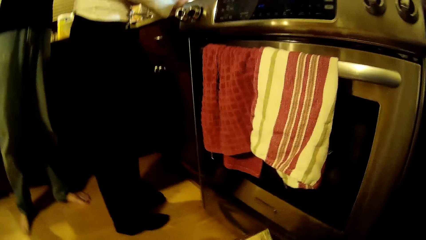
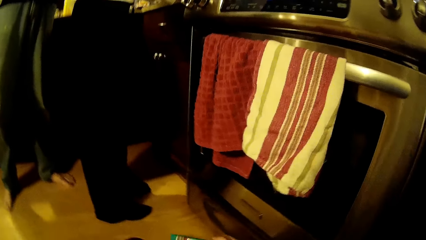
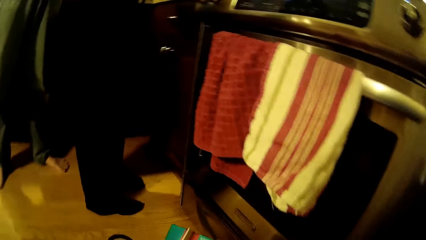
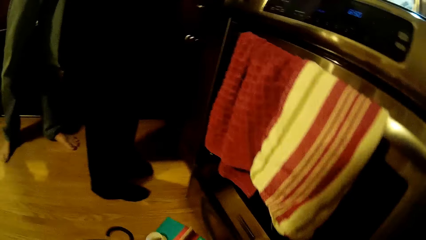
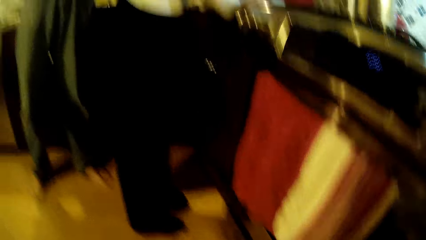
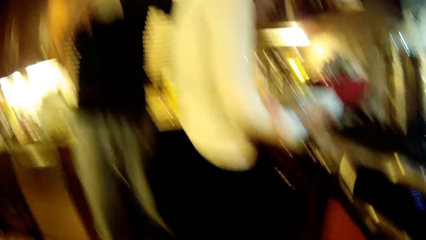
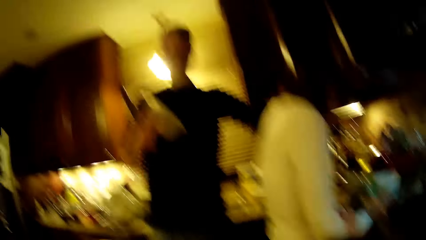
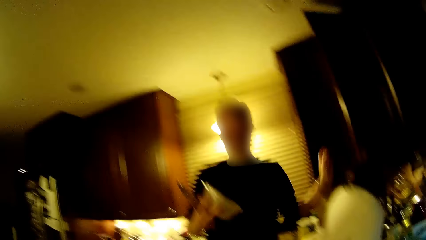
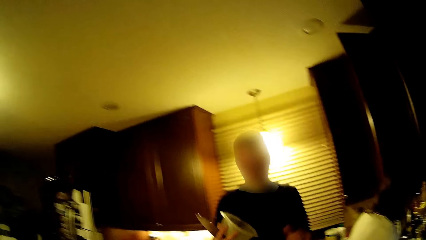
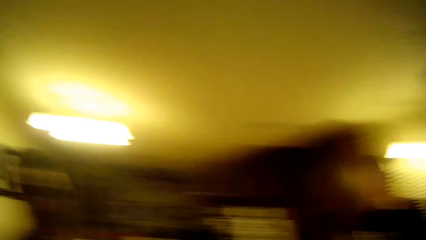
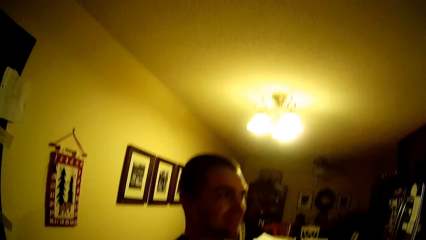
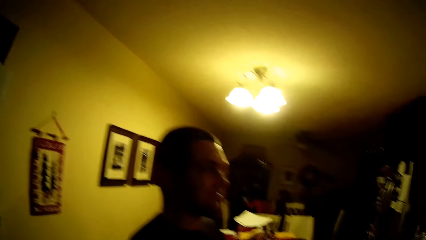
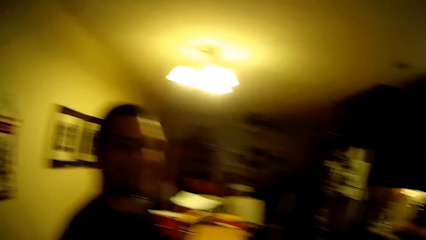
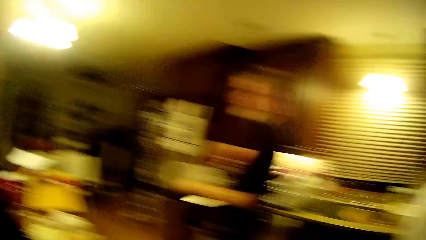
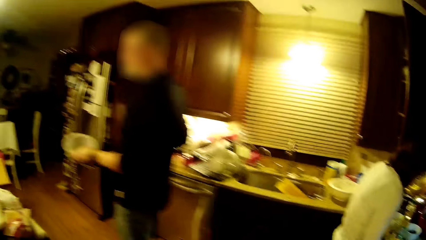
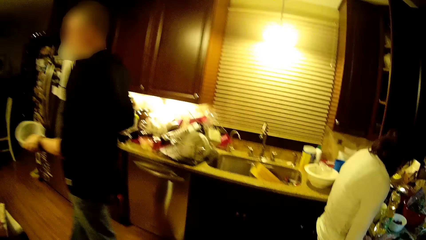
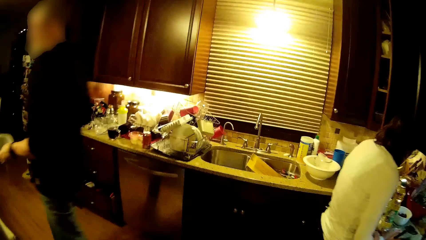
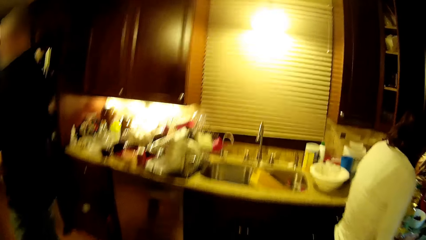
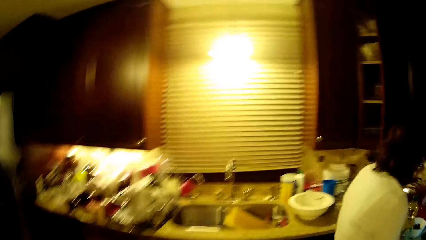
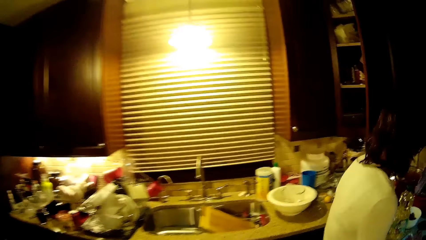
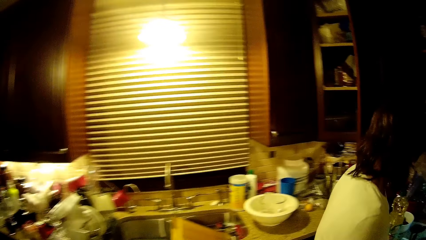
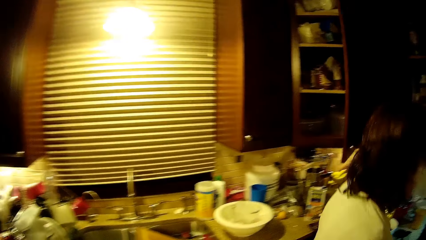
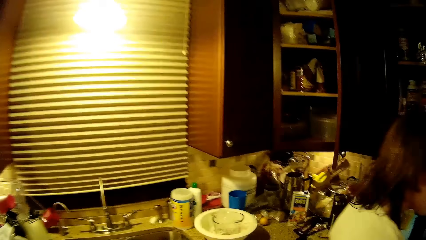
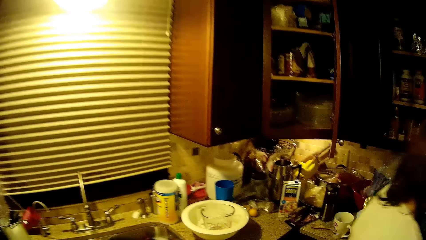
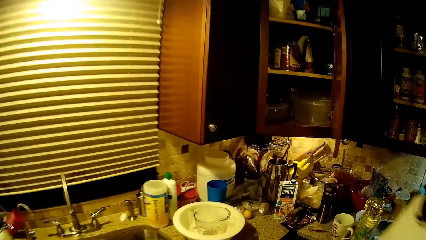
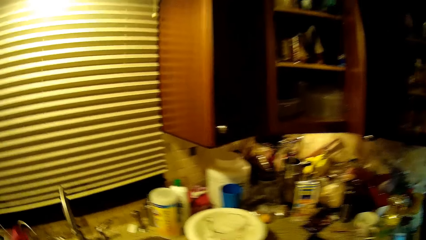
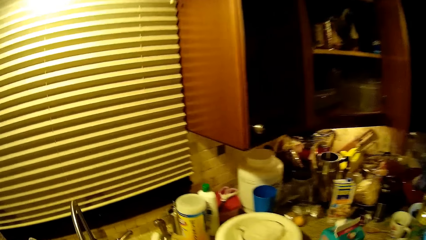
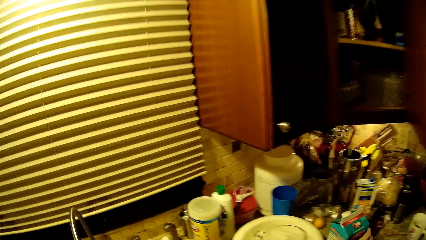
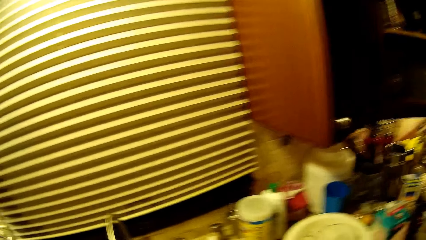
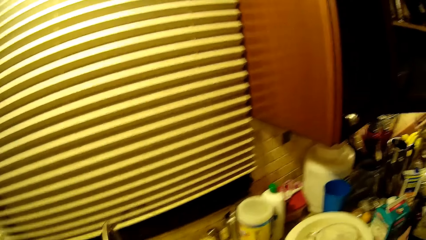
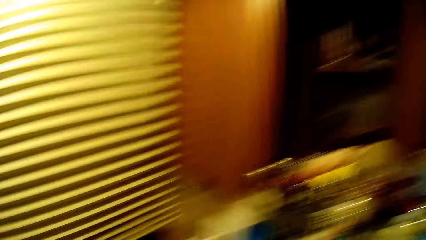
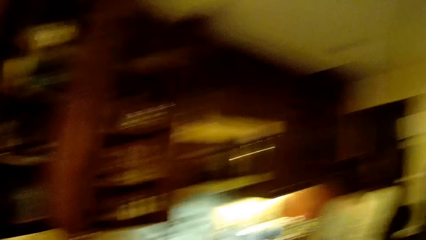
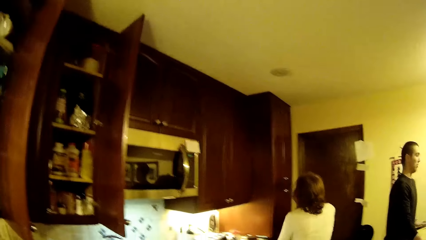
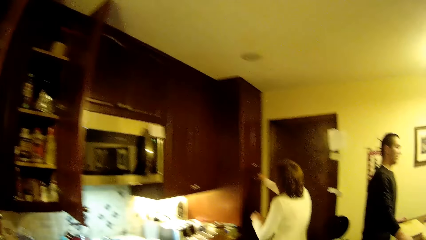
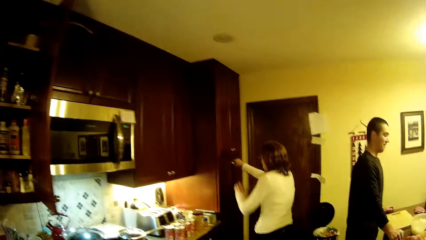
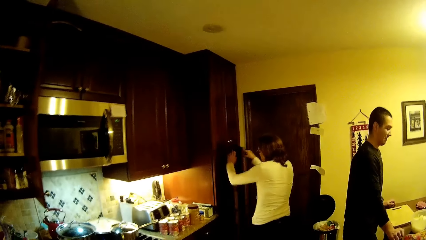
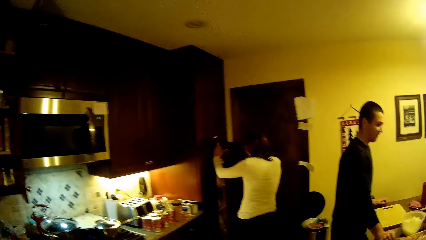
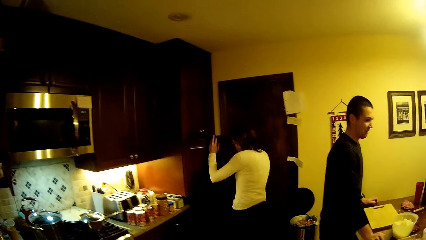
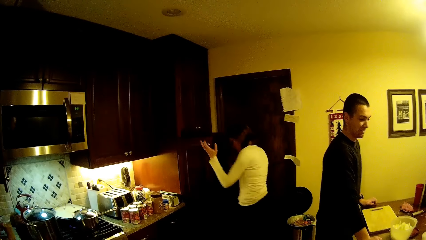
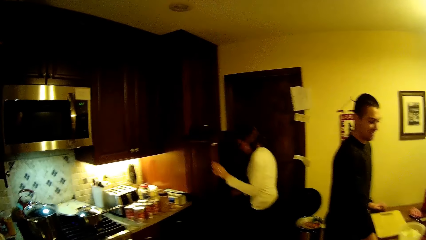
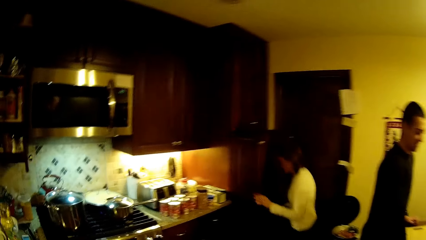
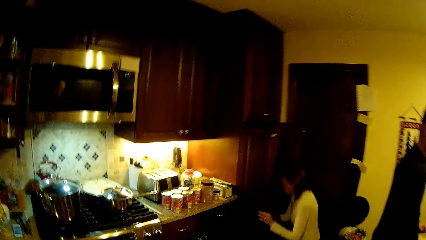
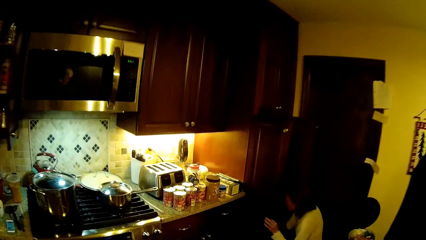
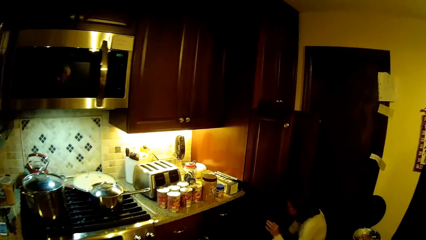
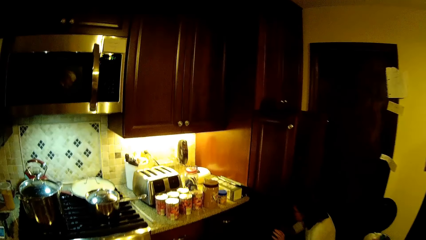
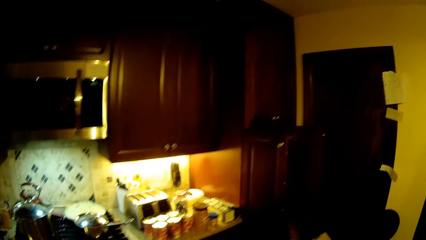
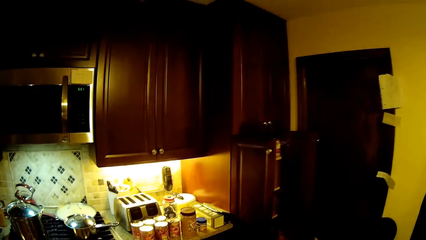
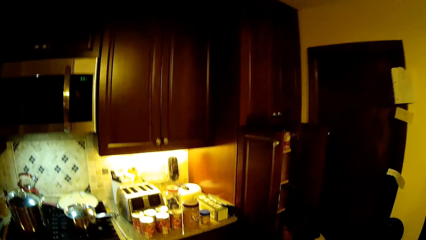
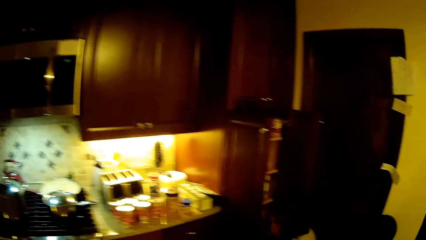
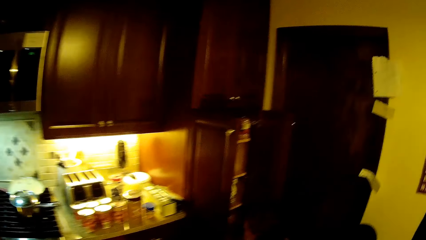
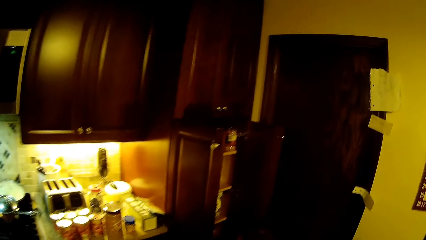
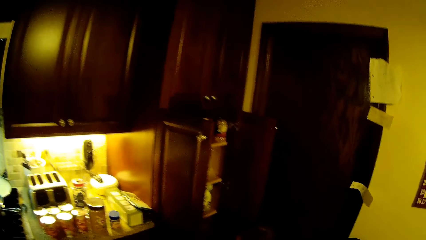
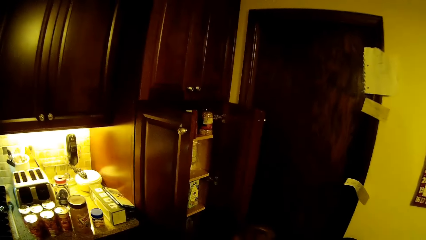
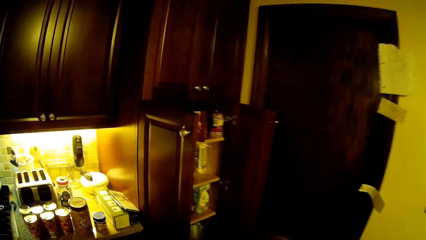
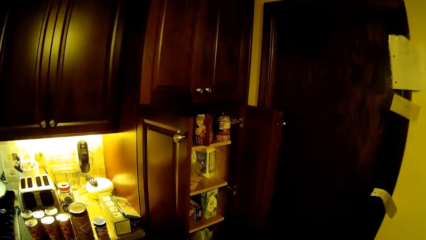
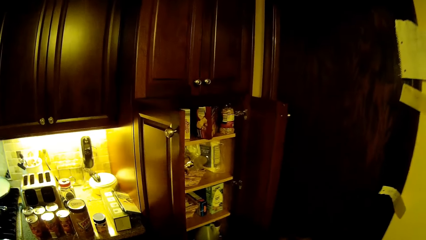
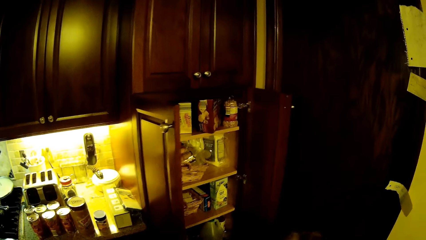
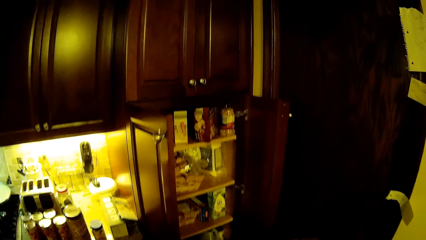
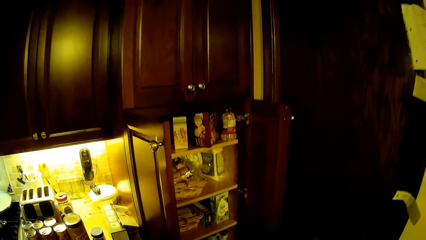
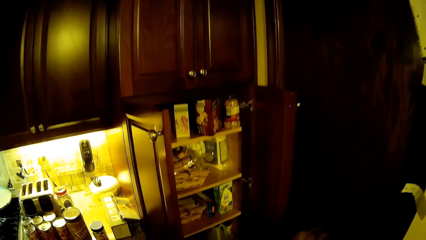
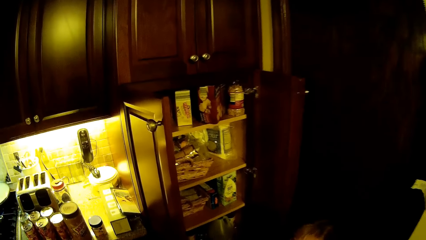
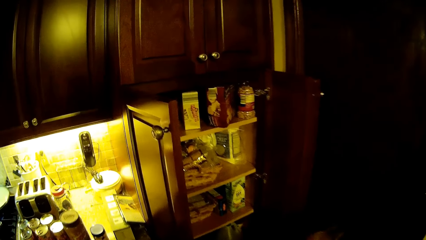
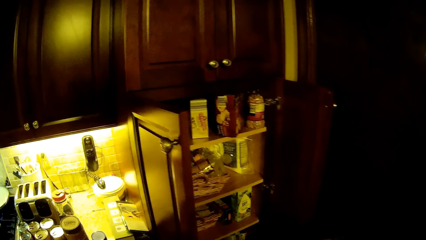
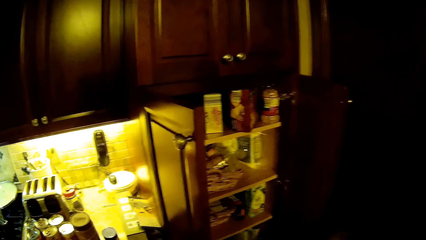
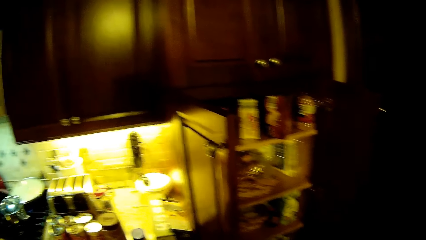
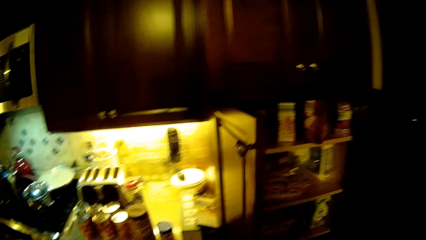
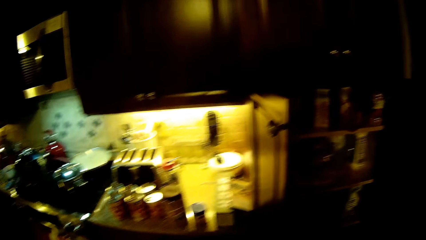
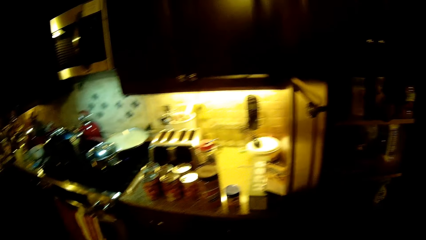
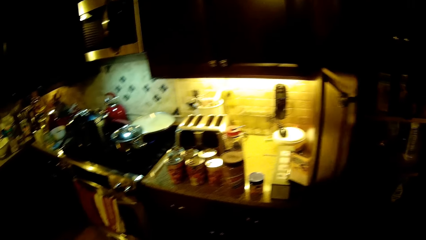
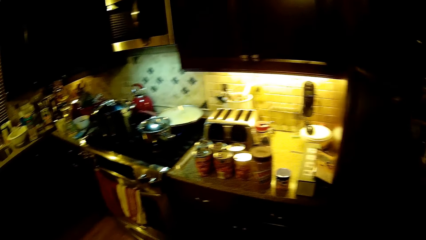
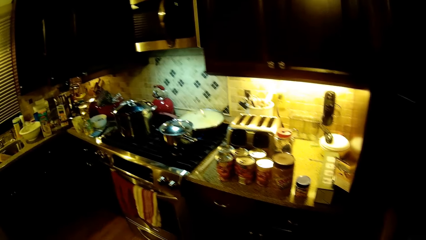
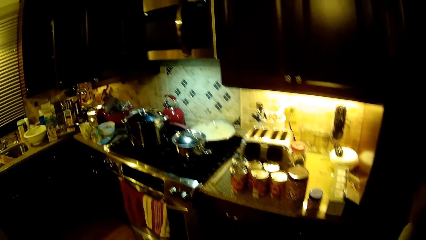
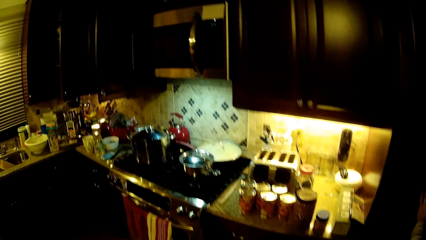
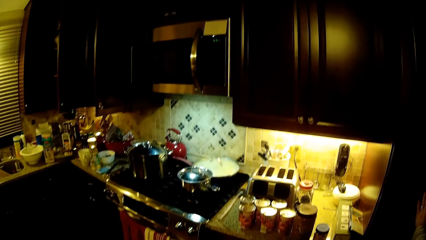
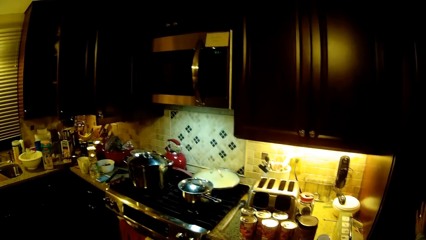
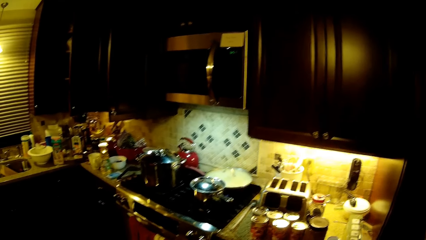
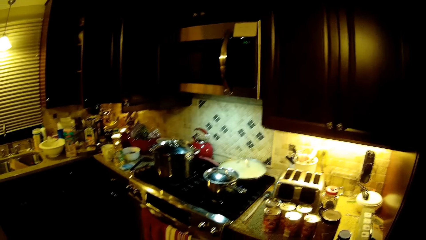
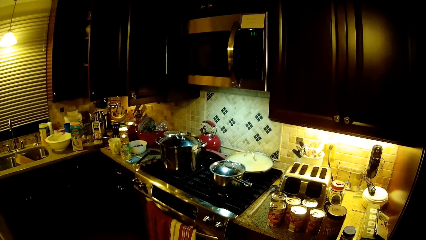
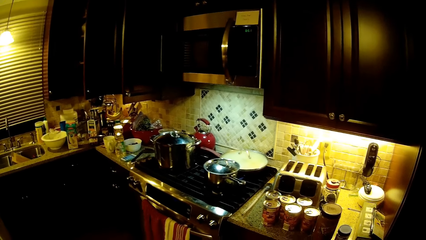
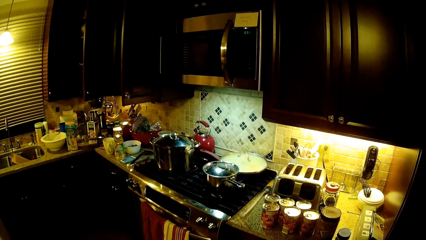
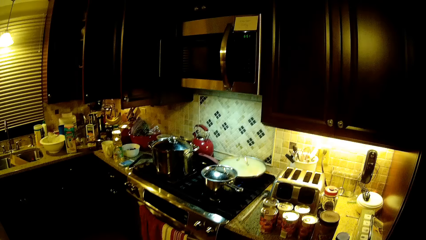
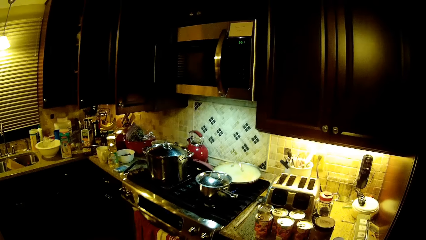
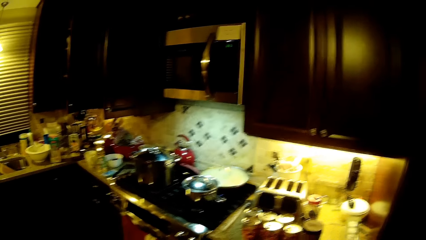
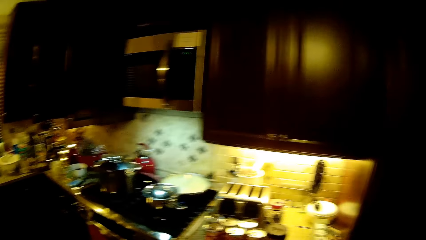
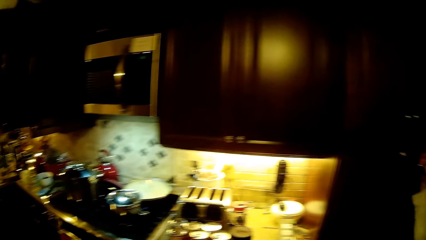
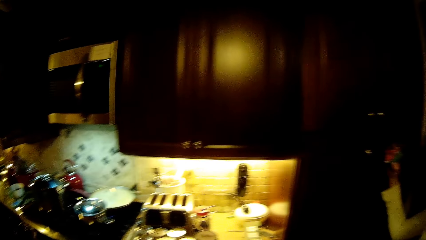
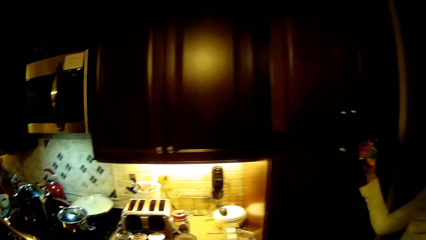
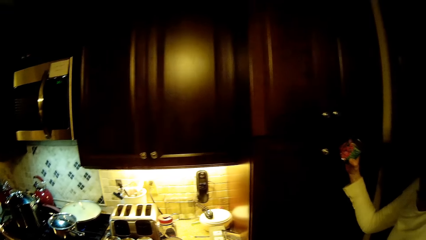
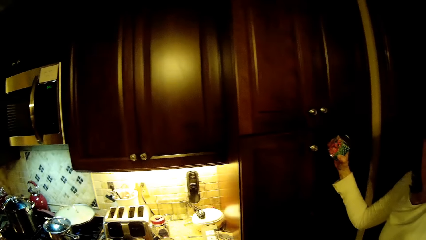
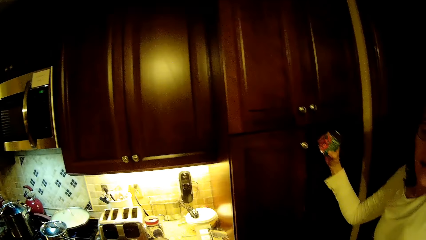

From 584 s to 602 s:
A man picks up a bowl from the cabinet. The camera wearer looks around. The man walks around. The camera wearer walks around. A woman opens the cabinet. The camera wearer walks around. The woman bends down. The camera wearer looks around.
